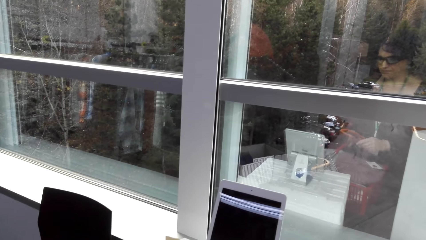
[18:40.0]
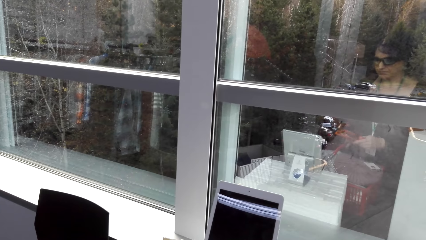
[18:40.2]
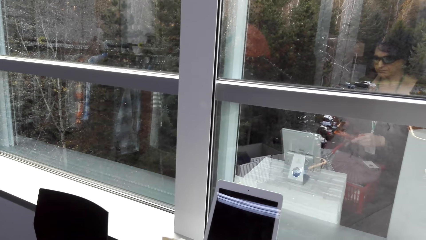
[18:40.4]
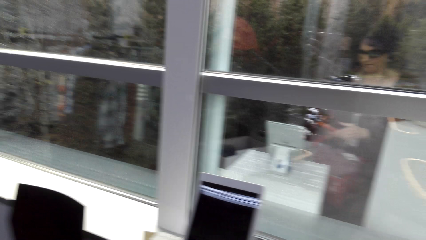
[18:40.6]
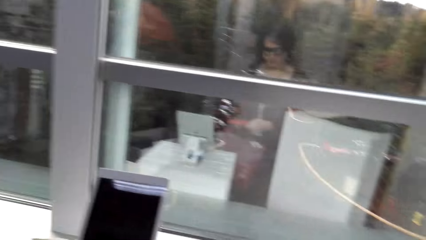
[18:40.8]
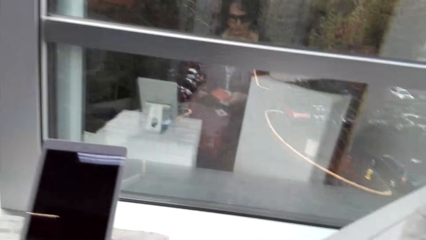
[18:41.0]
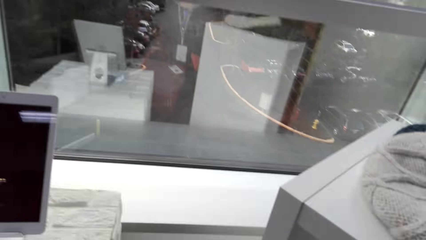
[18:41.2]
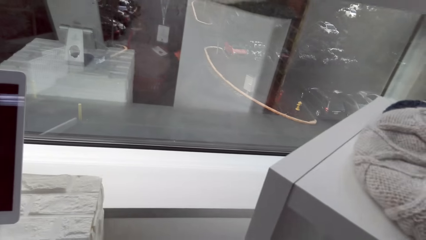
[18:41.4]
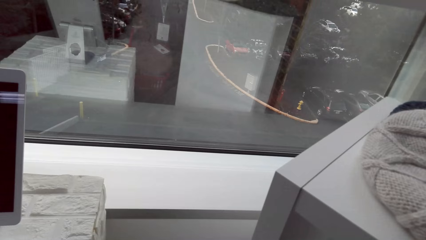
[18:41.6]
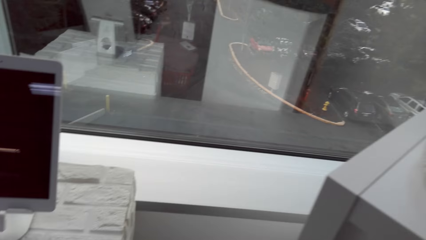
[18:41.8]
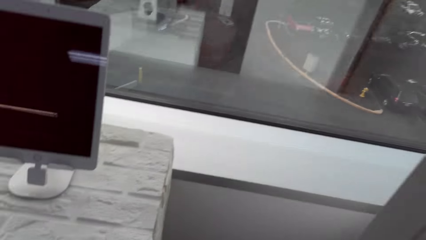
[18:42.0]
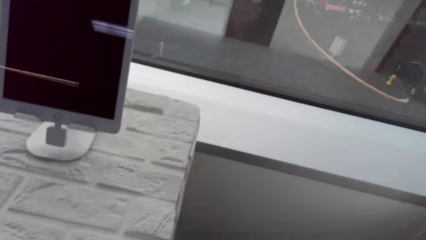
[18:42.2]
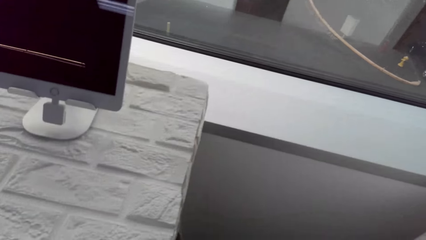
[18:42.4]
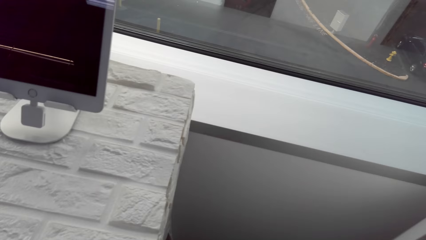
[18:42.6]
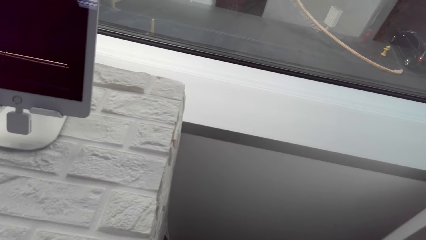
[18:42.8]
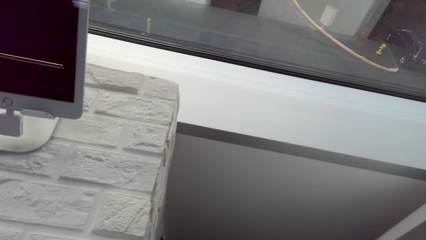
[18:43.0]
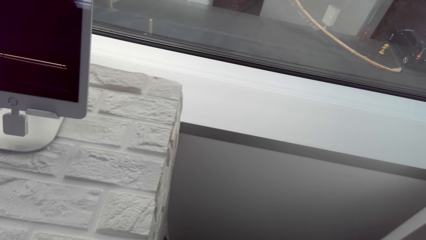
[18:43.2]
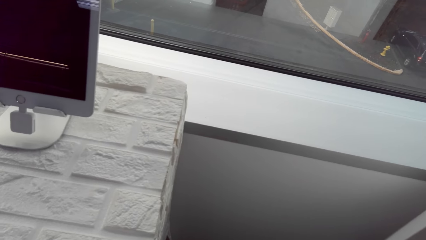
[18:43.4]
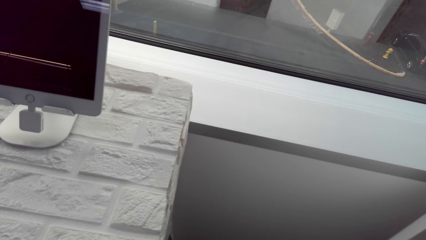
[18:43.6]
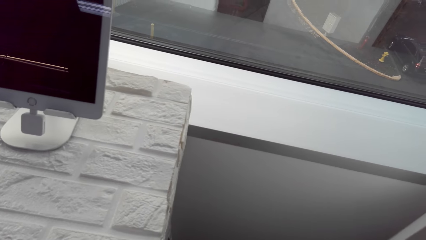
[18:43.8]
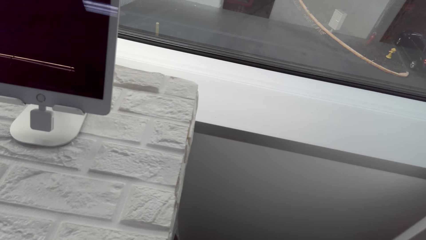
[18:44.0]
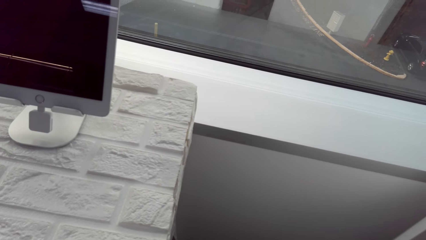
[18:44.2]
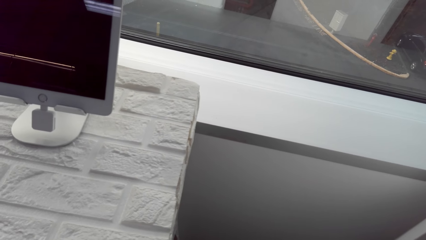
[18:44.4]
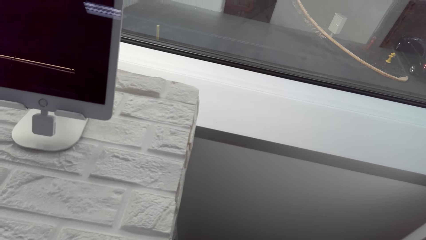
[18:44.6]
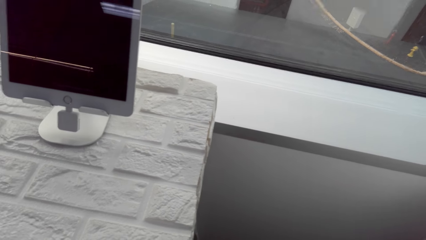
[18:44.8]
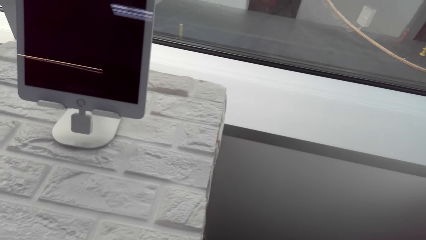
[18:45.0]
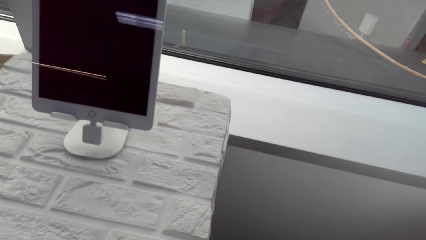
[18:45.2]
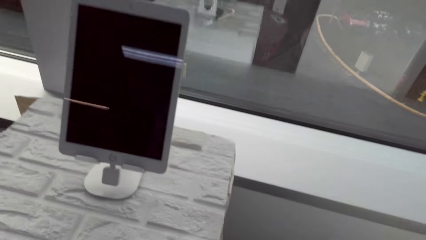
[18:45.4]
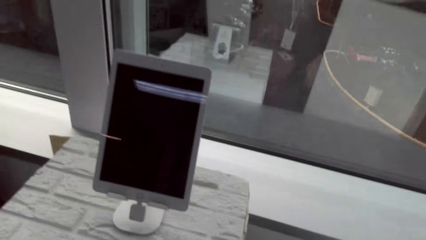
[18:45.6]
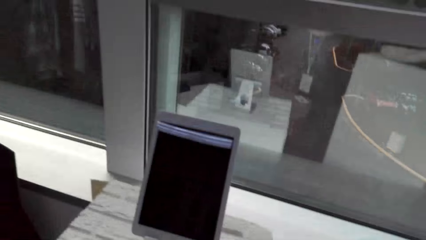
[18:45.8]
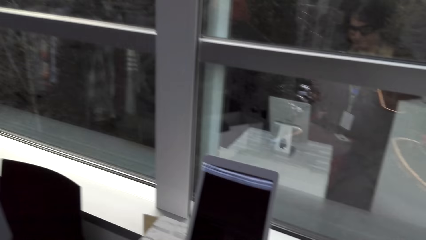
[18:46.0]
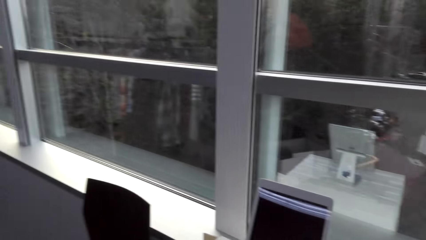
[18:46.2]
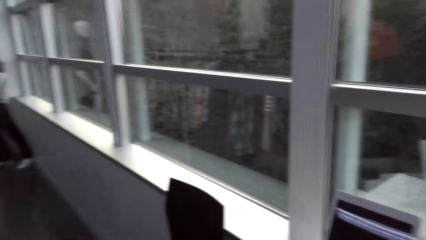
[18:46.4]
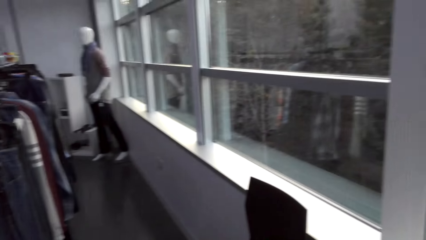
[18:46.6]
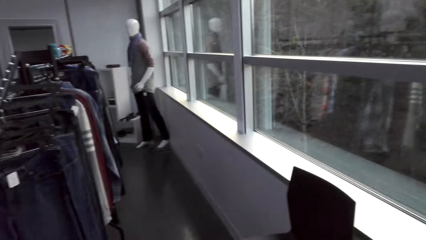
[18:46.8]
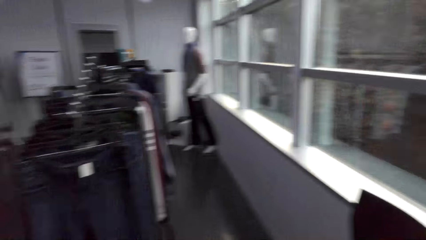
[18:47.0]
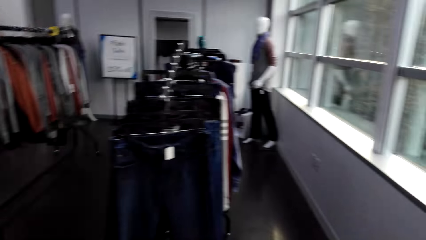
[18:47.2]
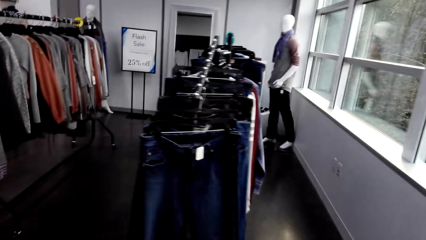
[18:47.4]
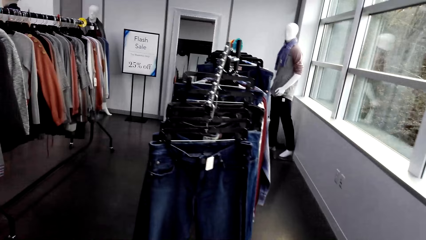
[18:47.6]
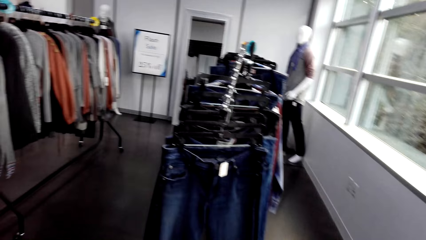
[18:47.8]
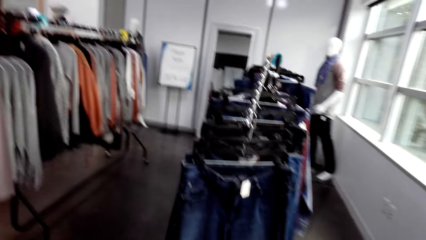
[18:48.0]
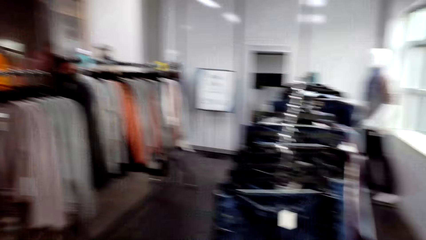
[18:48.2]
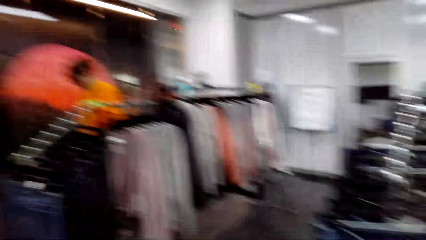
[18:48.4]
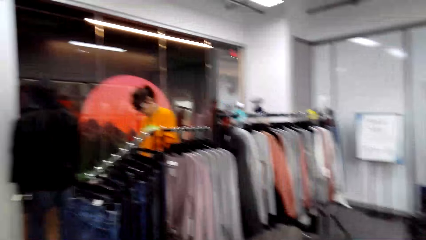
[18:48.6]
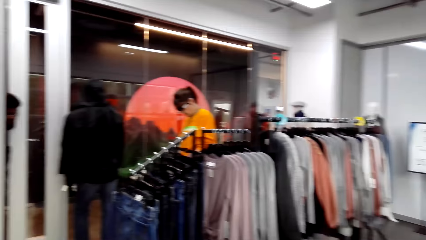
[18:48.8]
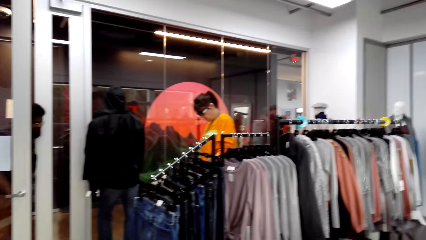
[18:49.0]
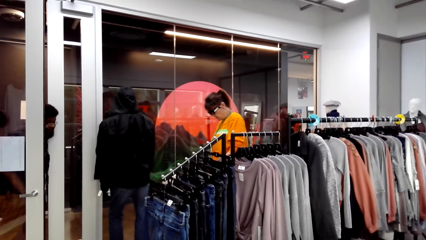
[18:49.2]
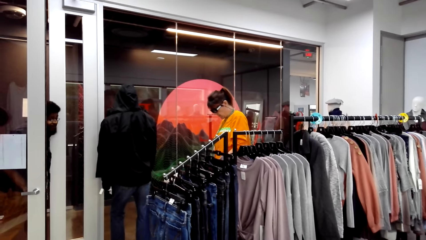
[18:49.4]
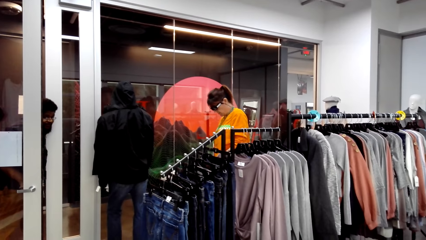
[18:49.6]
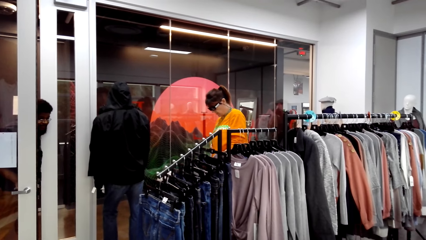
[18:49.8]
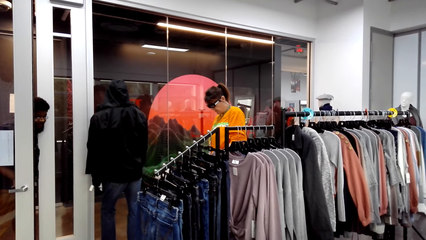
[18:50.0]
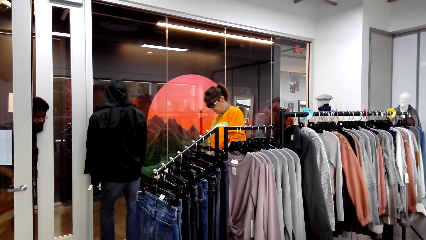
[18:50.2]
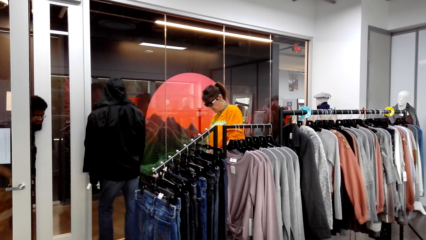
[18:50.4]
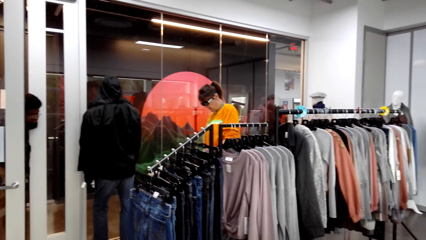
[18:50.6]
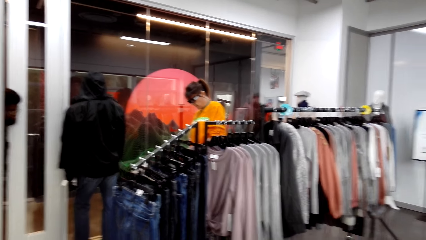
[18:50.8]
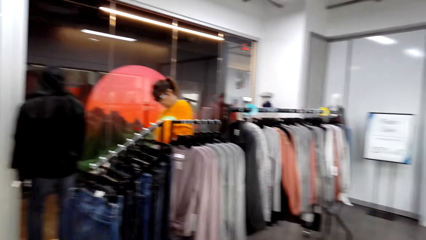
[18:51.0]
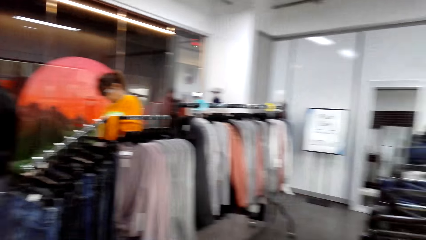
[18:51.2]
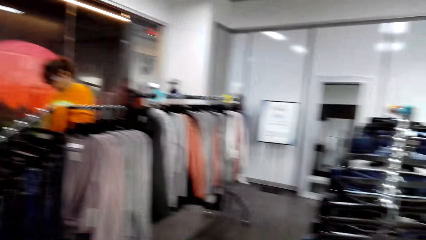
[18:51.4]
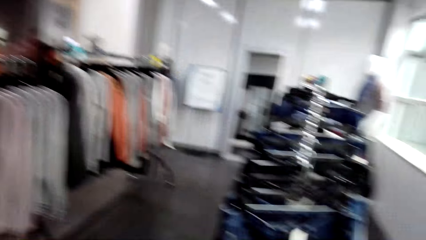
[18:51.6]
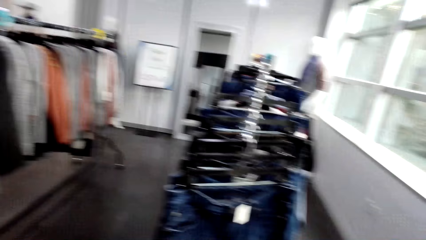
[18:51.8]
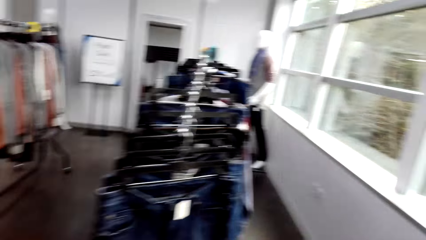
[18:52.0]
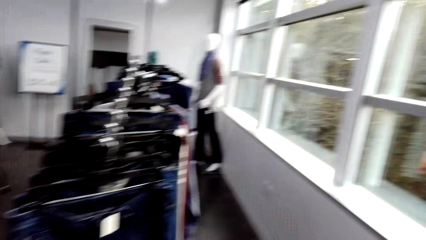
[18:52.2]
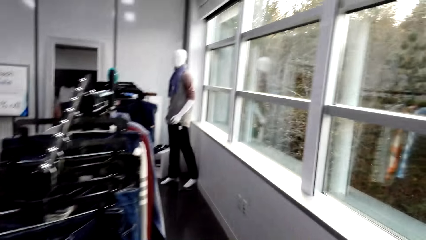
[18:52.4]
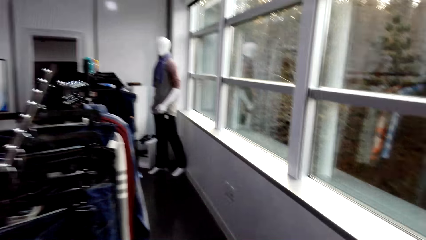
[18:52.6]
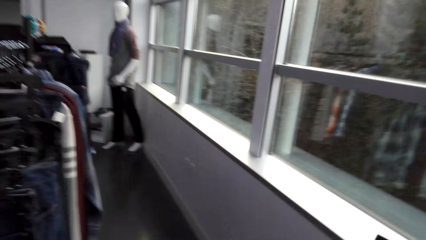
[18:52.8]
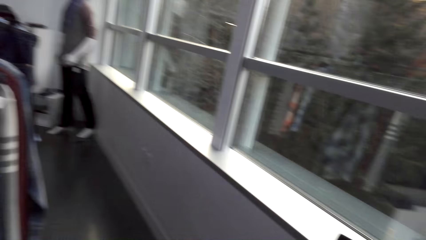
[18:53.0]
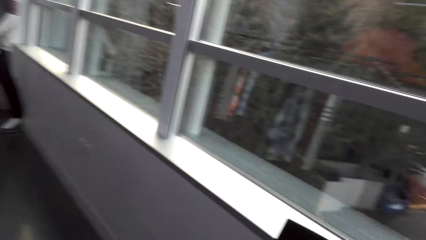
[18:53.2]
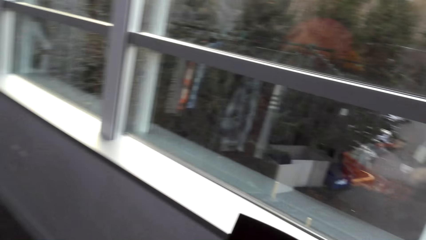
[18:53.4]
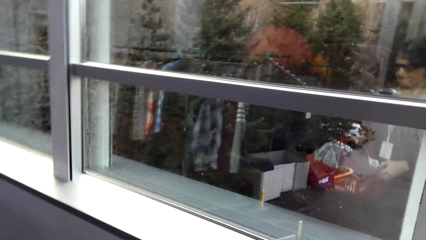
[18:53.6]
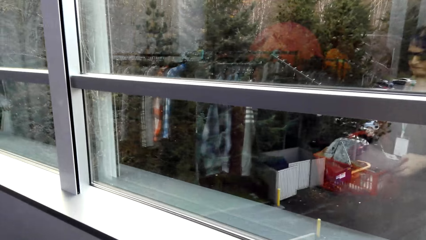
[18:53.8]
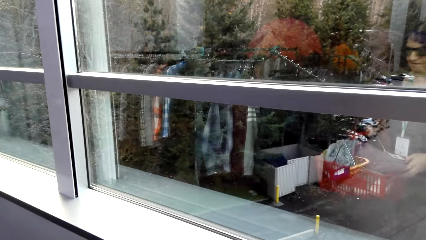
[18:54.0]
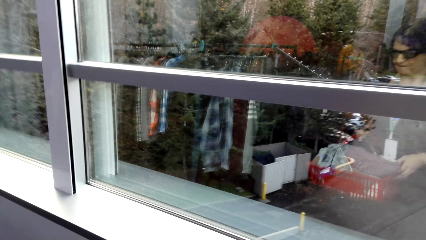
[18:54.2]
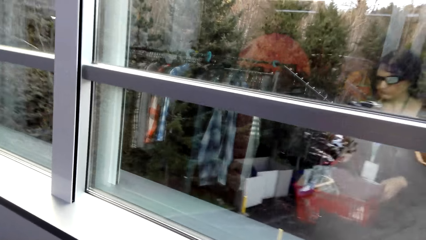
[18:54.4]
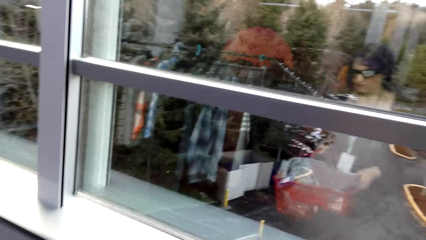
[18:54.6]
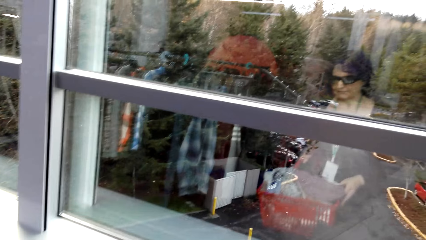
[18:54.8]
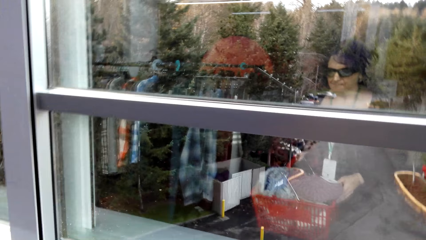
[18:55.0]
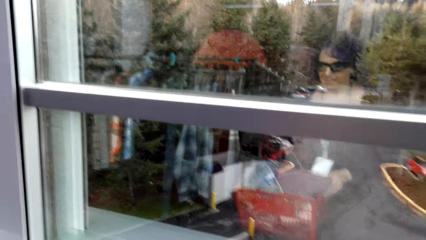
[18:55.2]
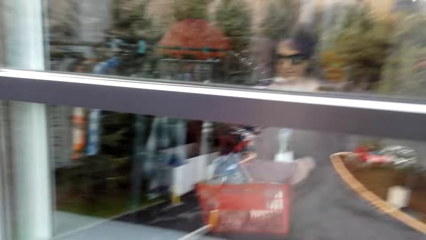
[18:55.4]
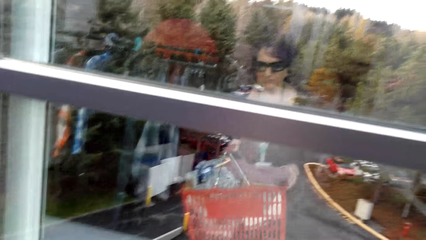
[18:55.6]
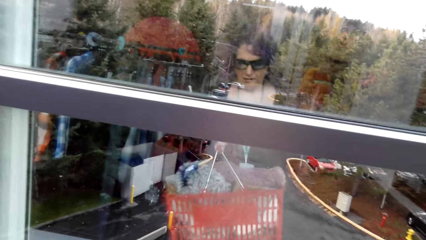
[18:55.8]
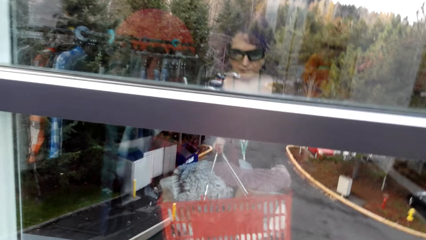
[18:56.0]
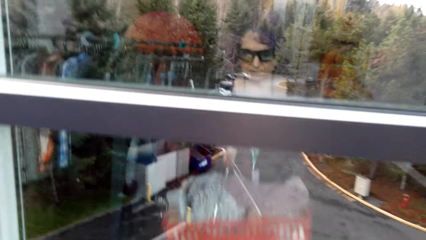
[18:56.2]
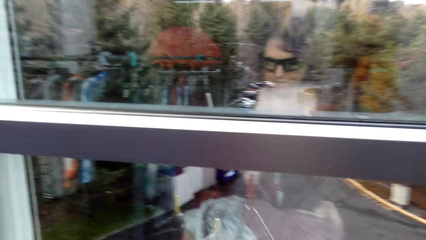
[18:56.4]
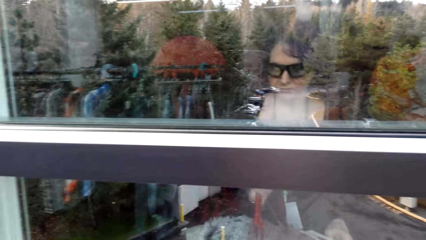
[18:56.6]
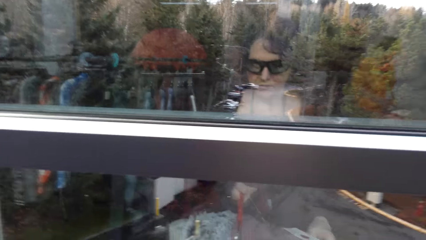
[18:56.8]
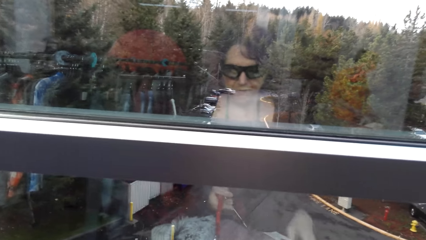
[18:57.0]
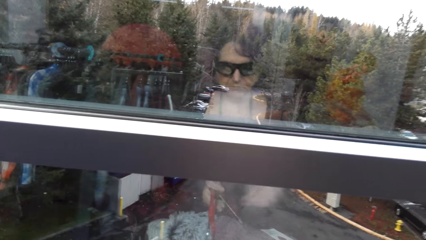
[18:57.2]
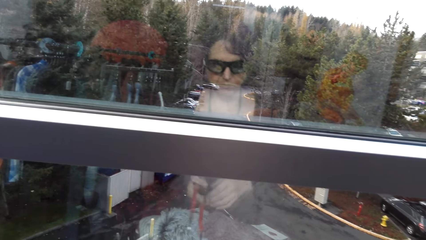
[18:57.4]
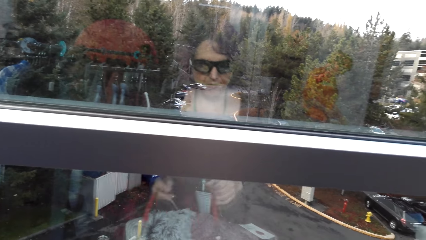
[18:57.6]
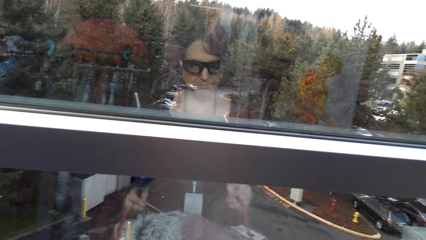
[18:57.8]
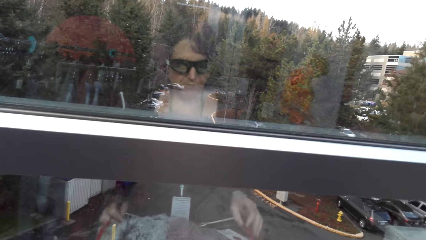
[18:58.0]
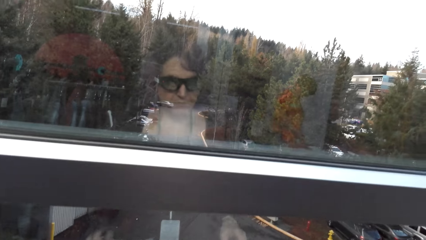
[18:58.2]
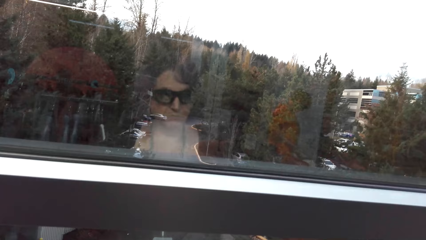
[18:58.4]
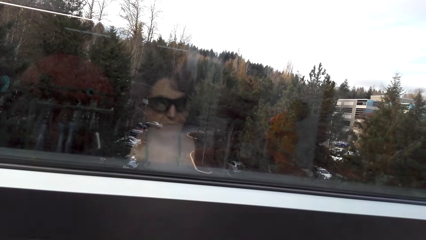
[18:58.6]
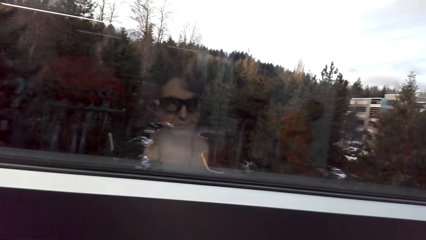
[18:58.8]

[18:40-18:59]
The camera wearer closes the purse. They bend down. They look around in the clothes shop. A man converses with the camera wearer and another person at the door. The camera wearer walks around in the clothes shop. They put a basket next to a window. They adjust the basket handles.
